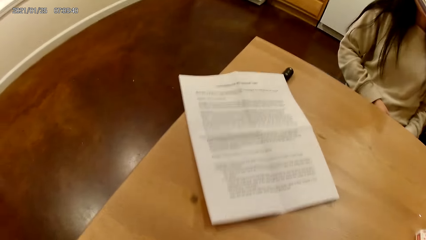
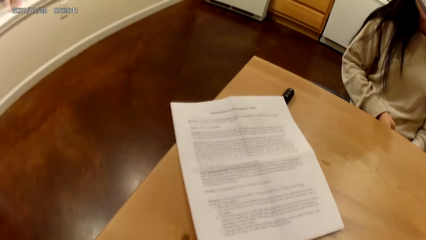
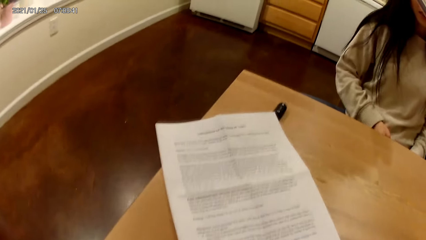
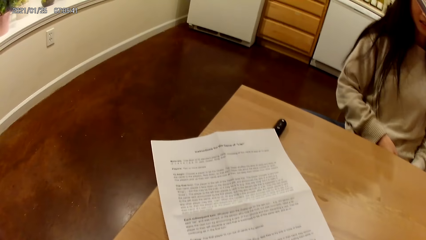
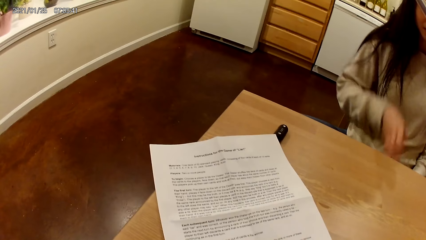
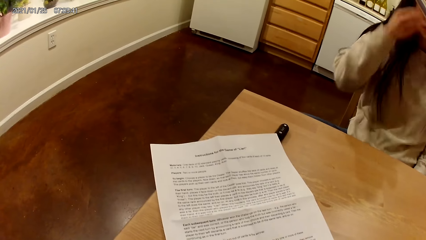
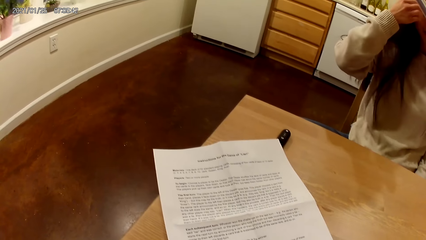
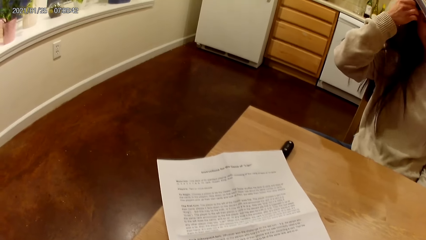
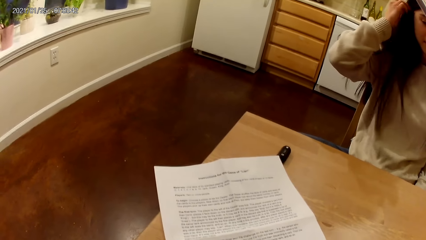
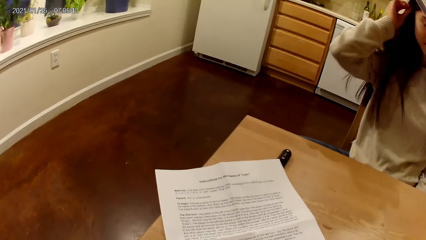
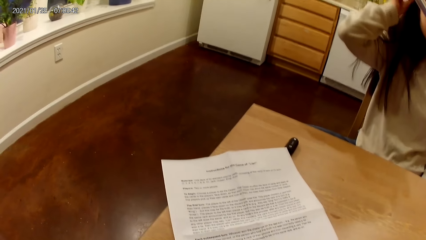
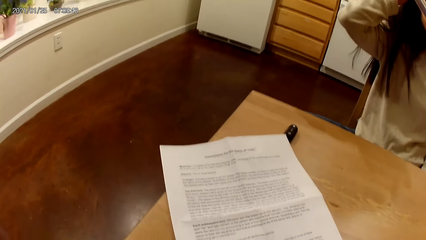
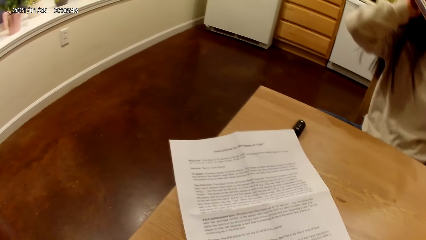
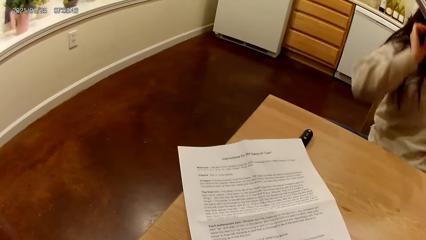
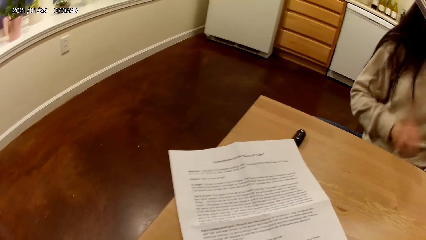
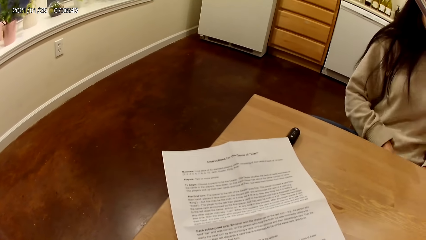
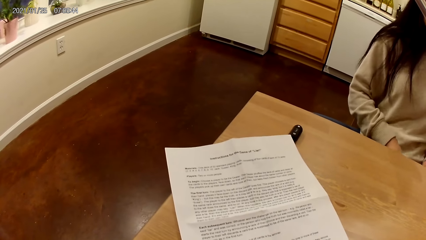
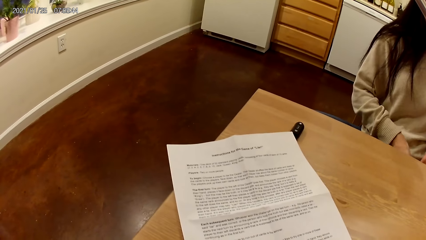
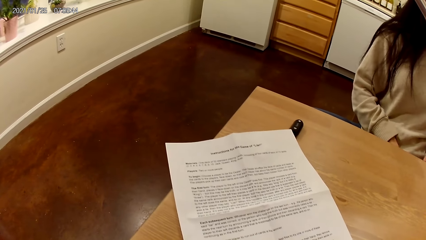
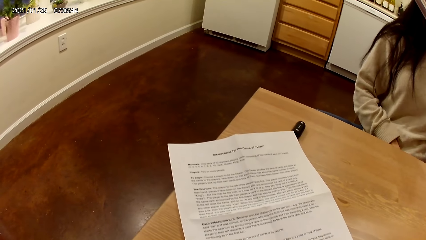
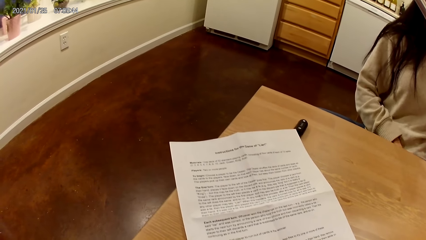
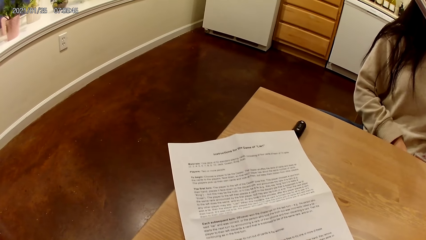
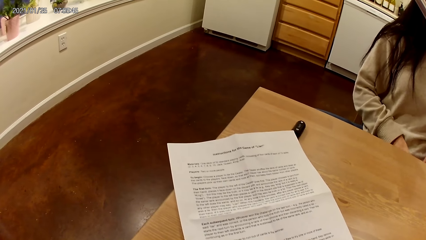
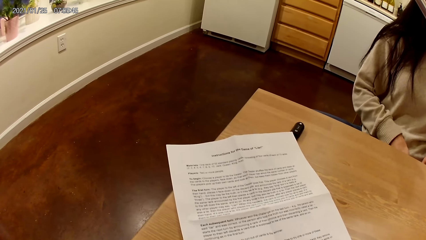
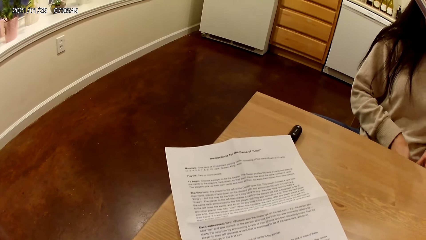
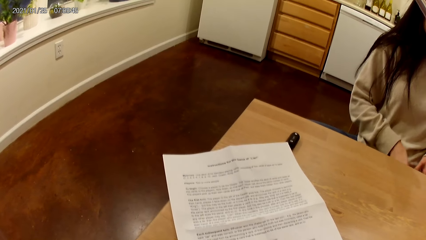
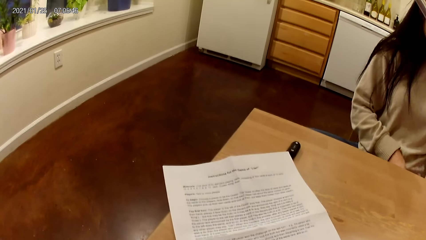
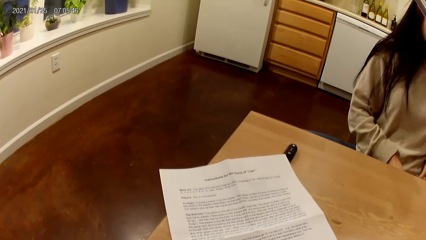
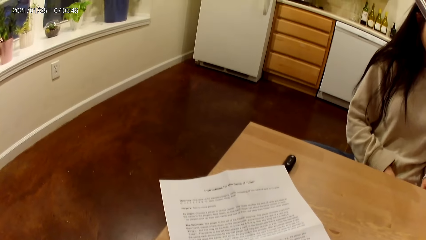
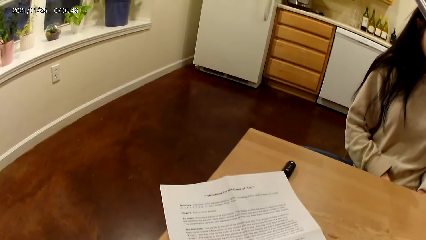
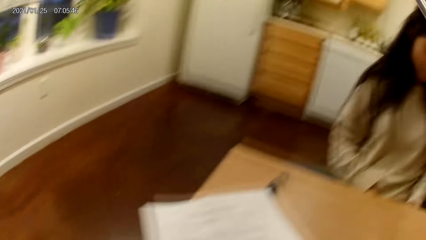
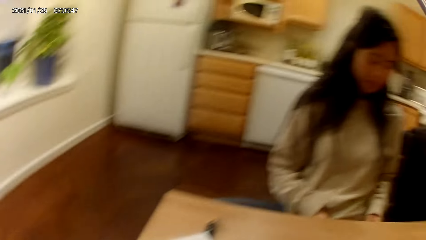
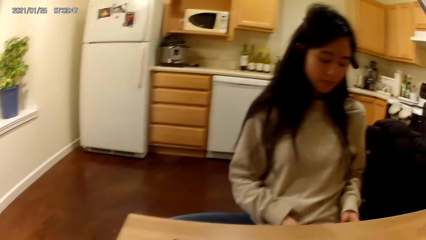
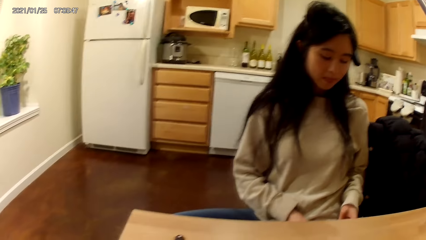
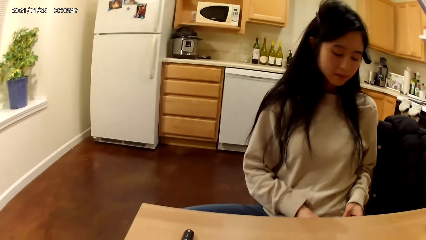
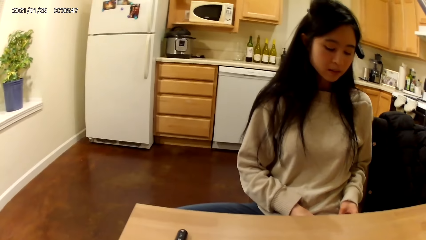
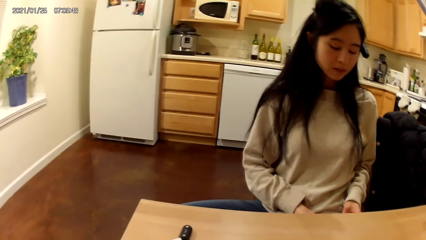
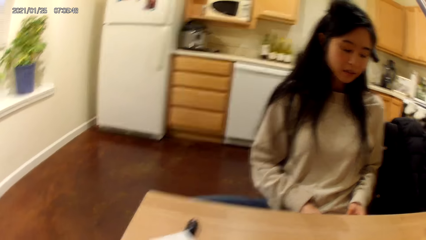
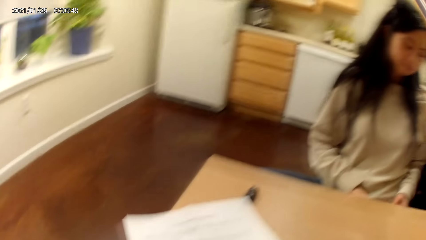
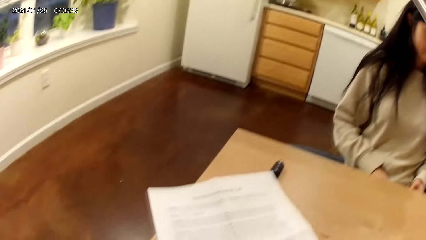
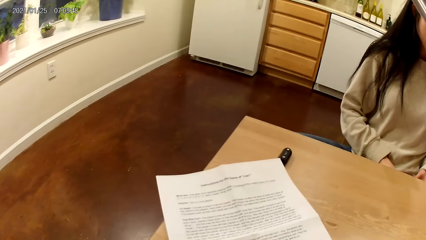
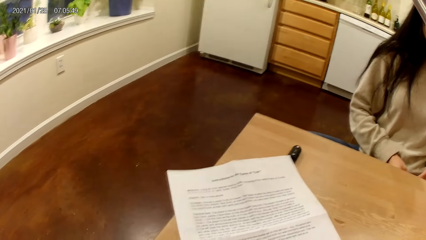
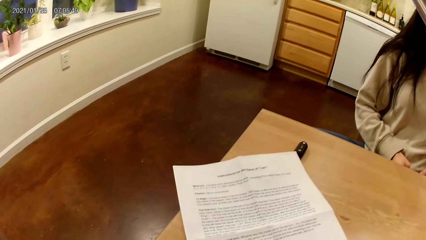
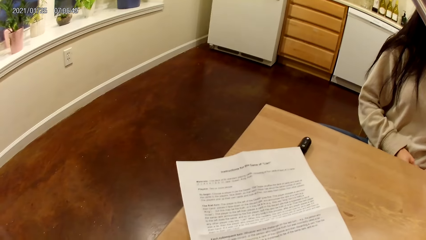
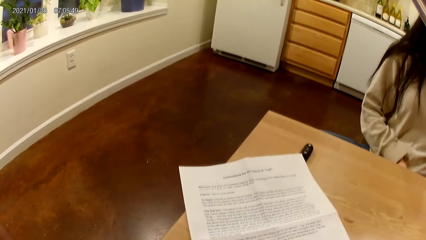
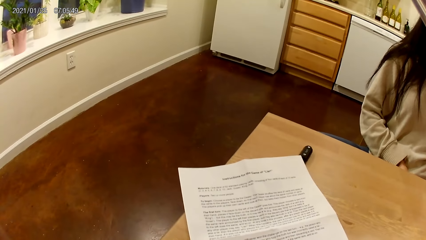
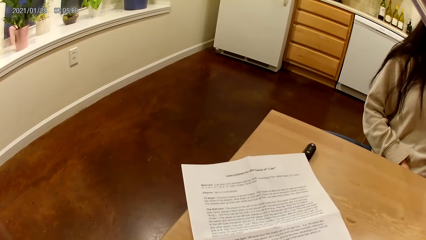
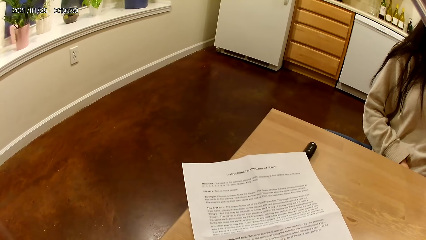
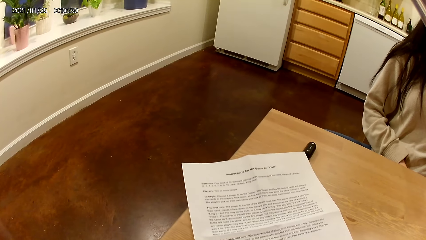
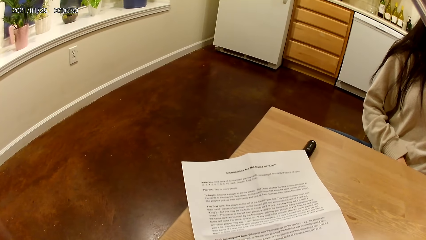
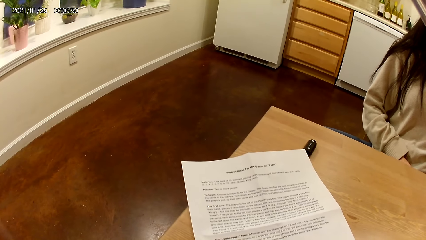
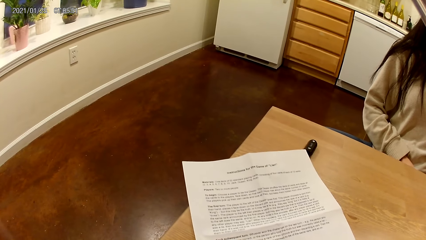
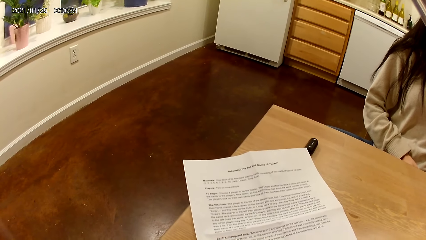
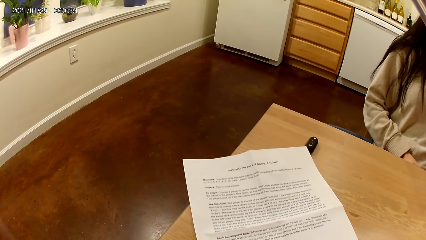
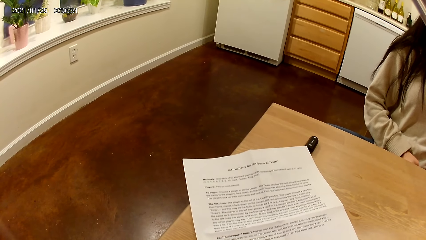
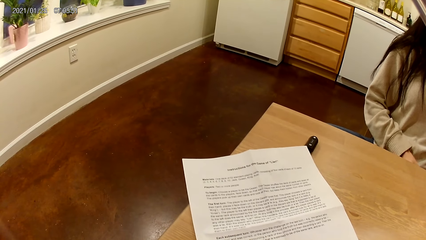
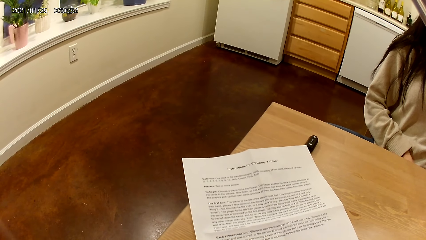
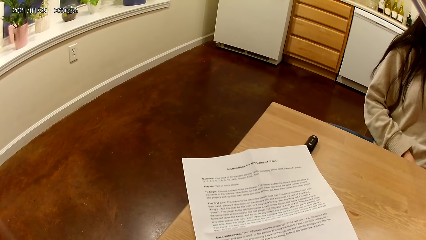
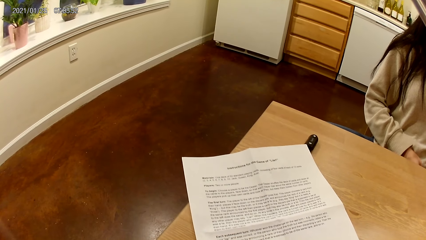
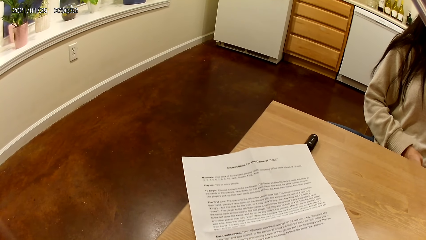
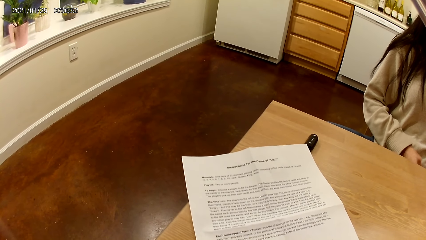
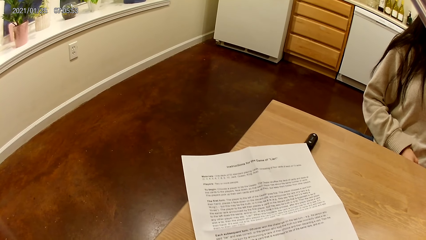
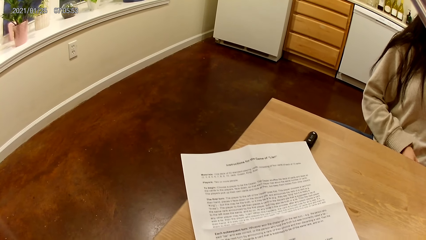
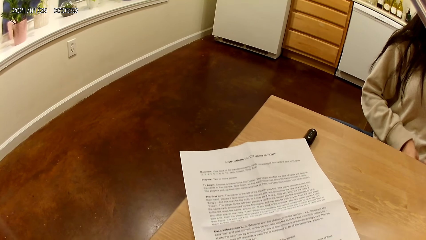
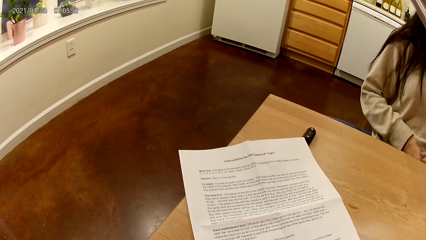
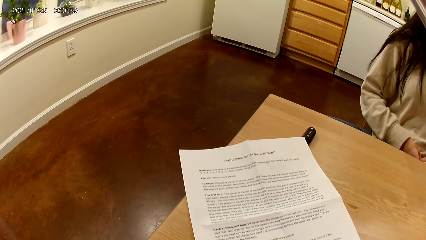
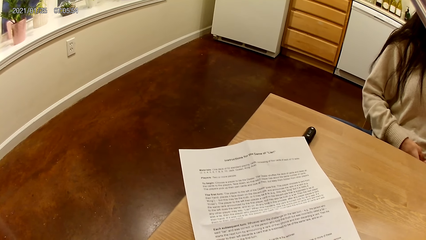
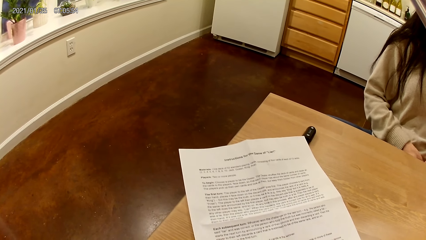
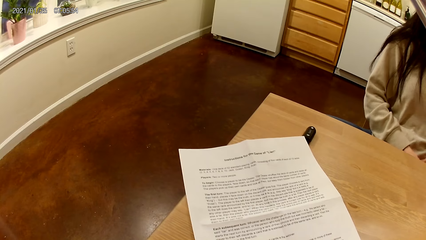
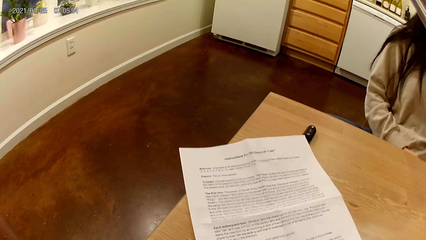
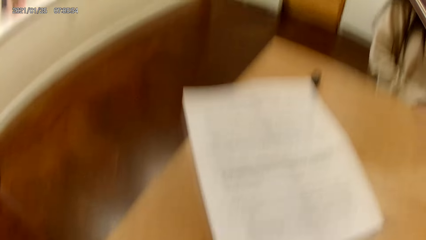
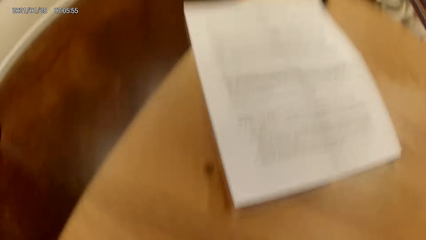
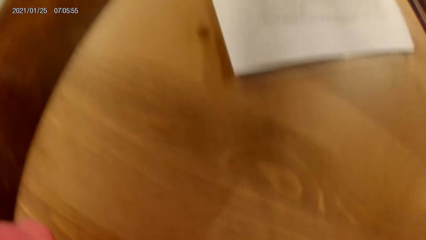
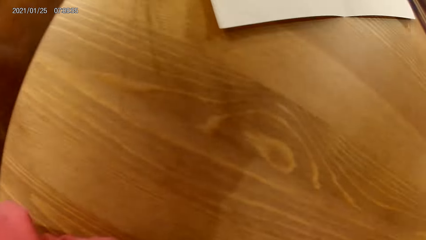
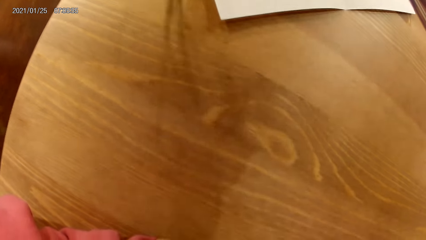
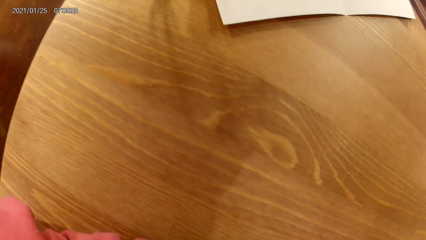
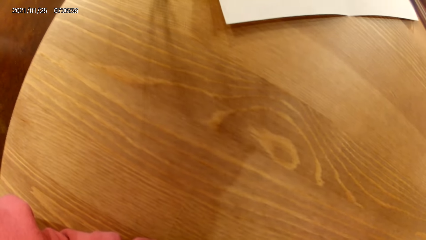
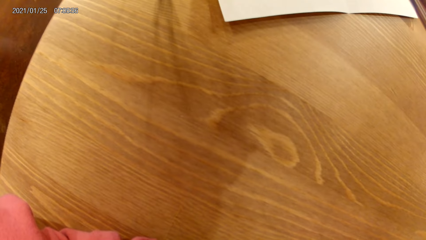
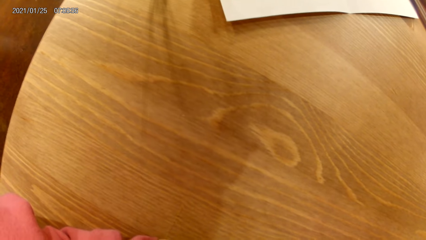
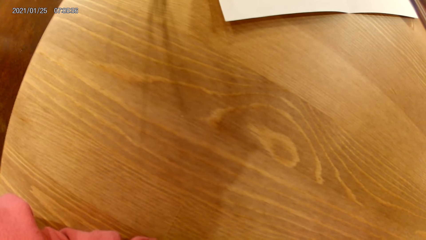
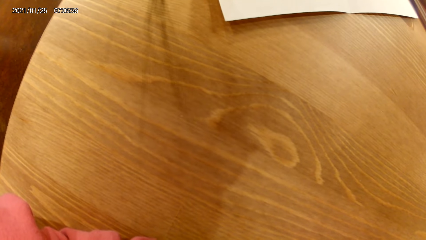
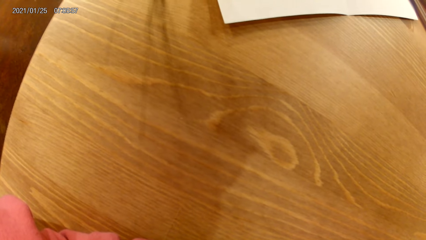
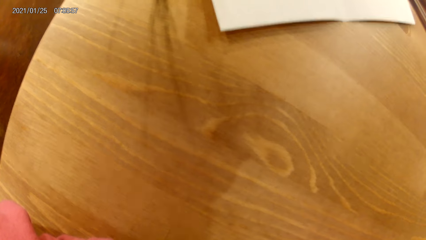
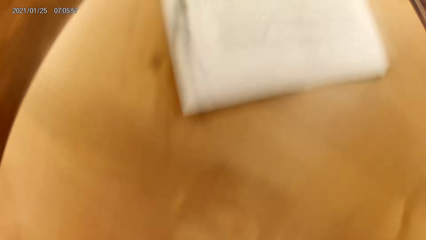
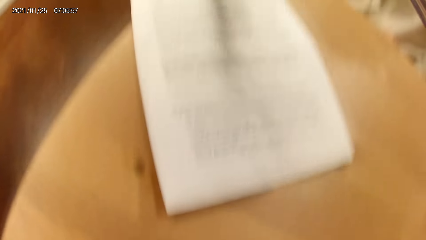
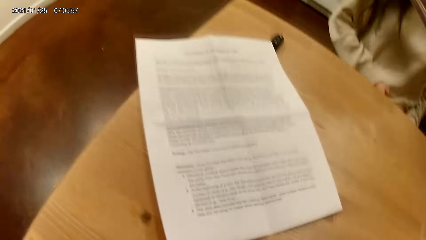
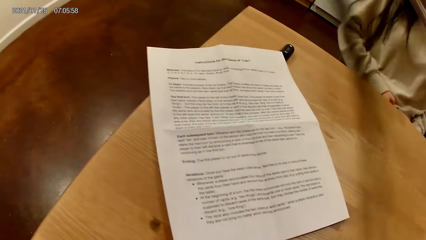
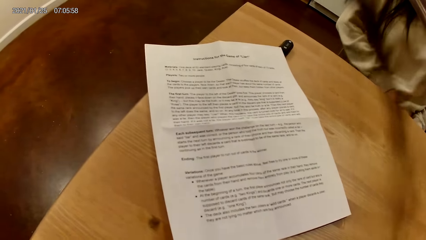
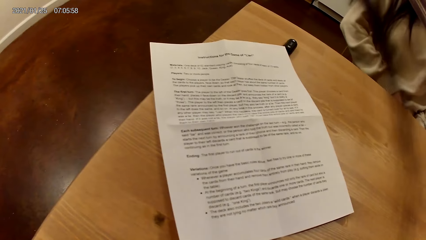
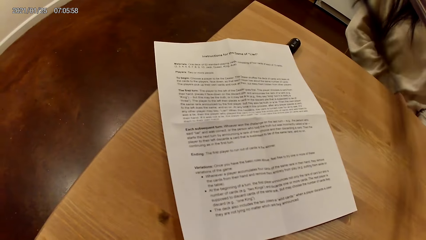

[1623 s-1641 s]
The camera wearer reads a piece of paper on a table. The woman adjusts her hair with her right hand. She lowers her right hand. She shuffles cards in her hands. The camera wearer reads the piece of paper on the table. They look on the table.
